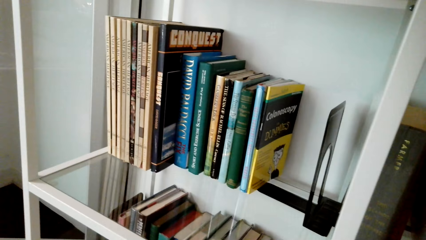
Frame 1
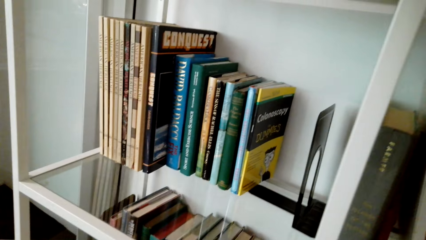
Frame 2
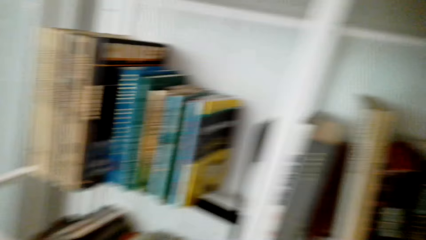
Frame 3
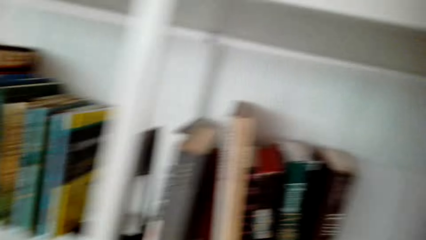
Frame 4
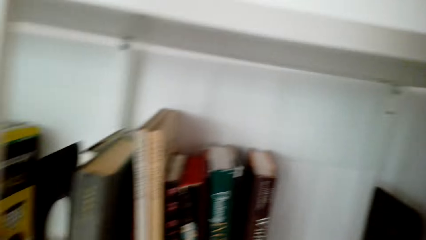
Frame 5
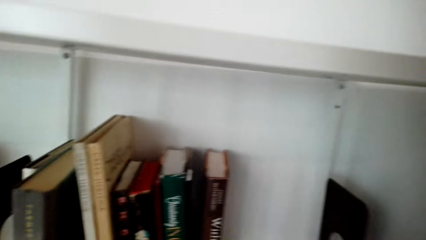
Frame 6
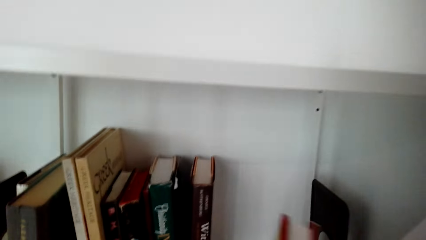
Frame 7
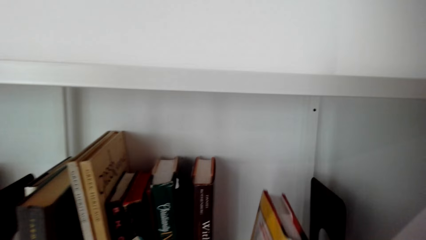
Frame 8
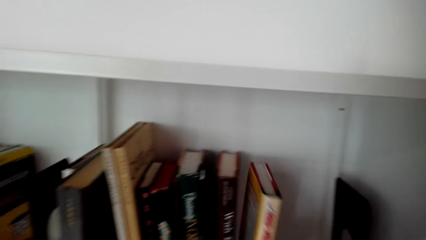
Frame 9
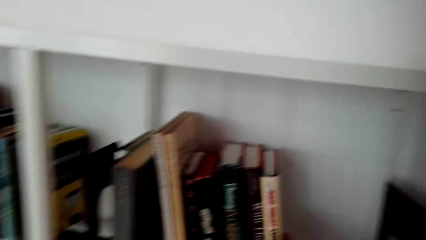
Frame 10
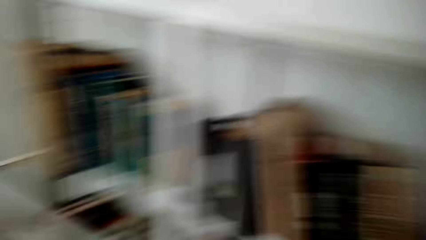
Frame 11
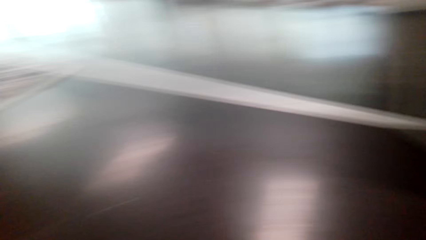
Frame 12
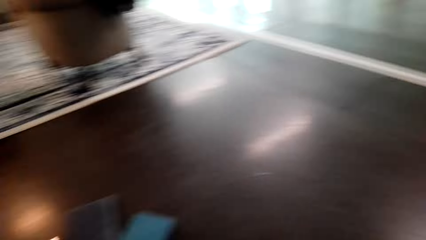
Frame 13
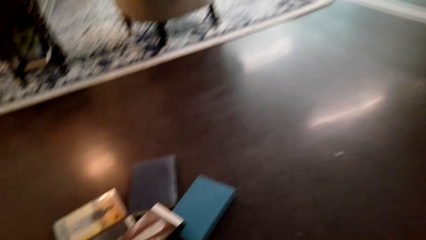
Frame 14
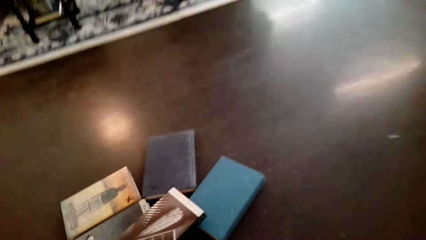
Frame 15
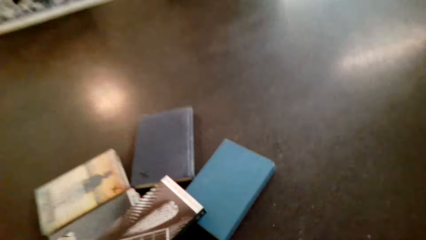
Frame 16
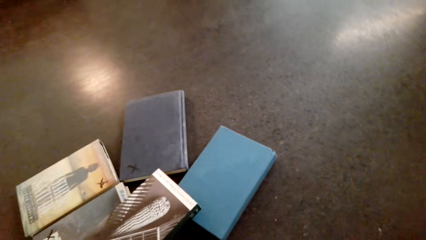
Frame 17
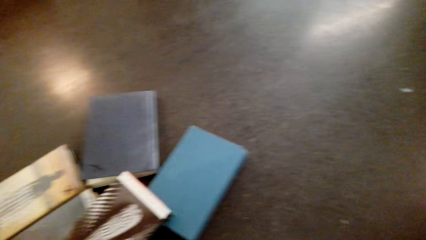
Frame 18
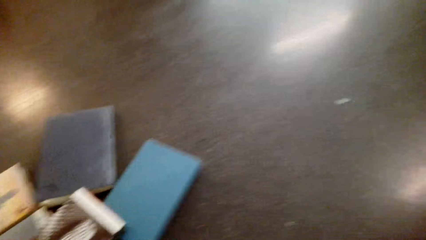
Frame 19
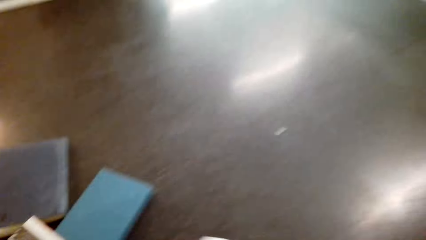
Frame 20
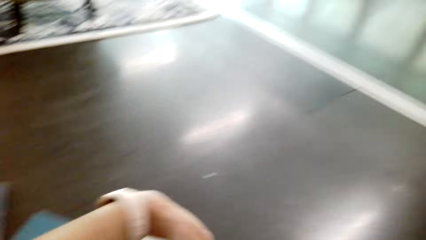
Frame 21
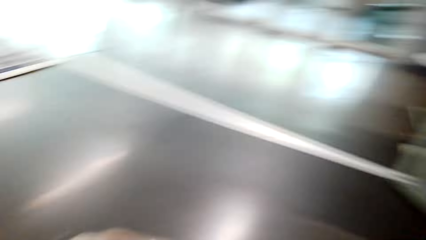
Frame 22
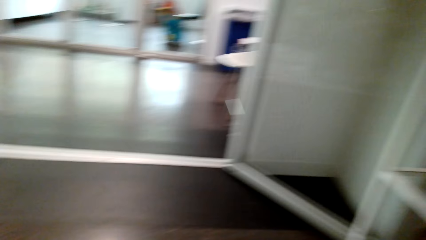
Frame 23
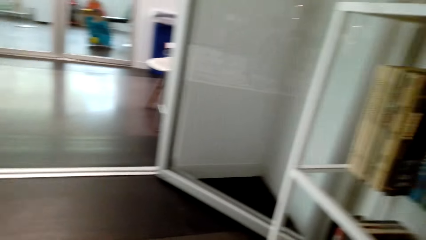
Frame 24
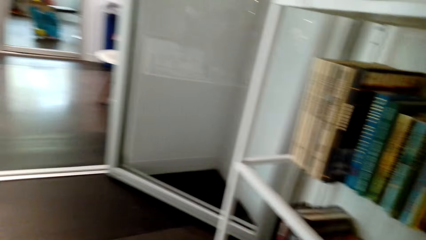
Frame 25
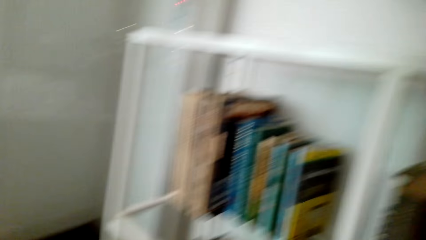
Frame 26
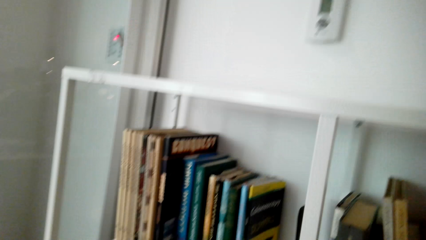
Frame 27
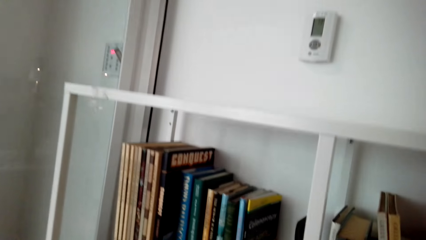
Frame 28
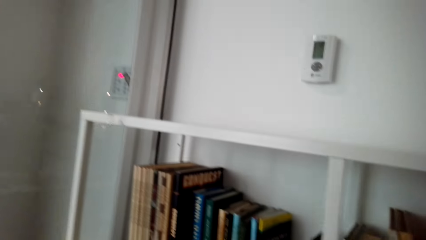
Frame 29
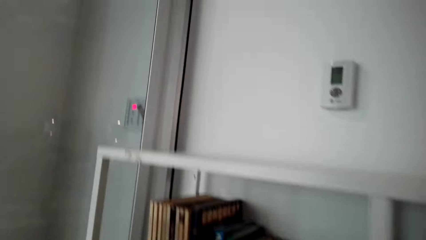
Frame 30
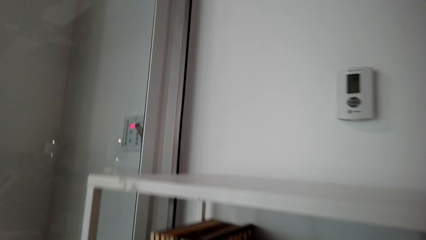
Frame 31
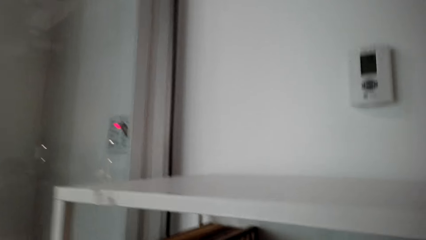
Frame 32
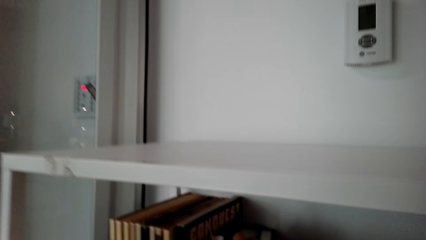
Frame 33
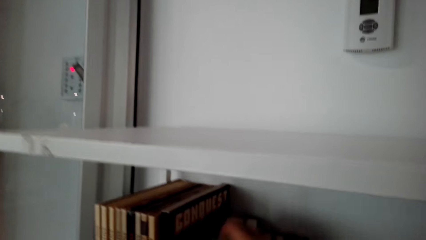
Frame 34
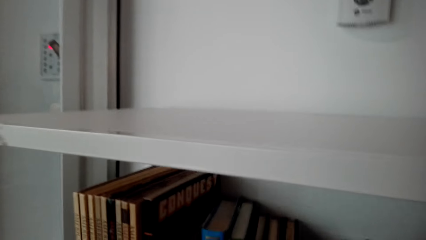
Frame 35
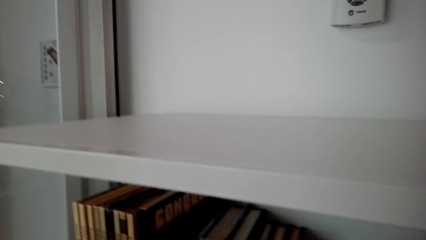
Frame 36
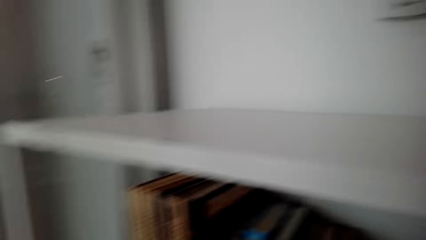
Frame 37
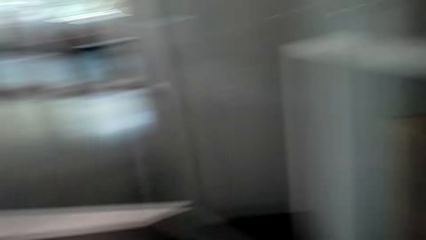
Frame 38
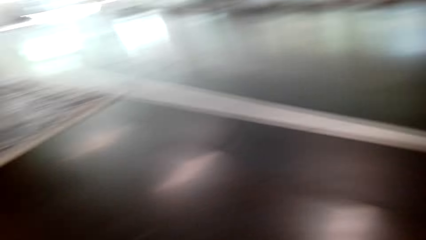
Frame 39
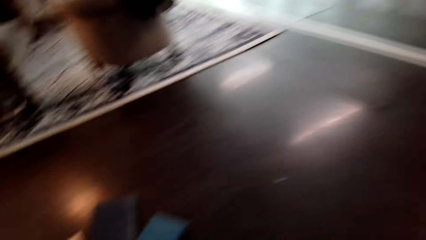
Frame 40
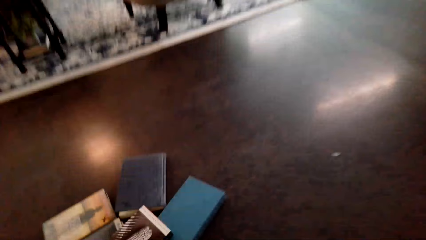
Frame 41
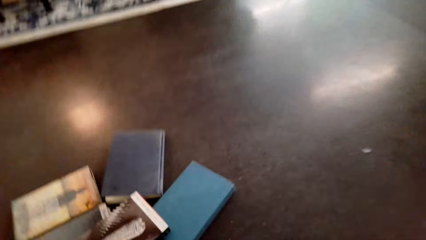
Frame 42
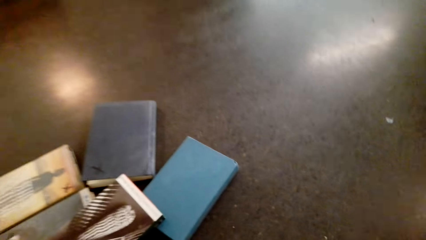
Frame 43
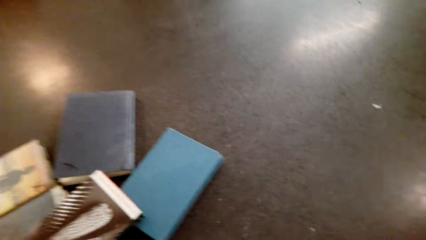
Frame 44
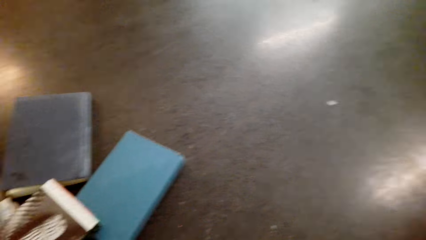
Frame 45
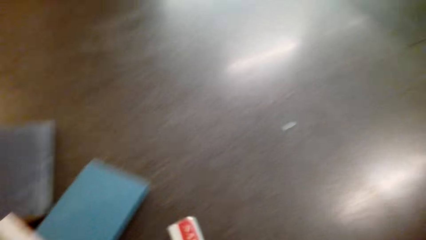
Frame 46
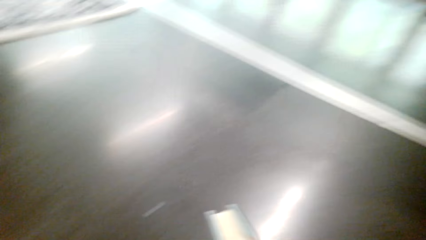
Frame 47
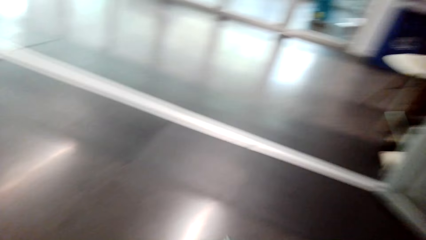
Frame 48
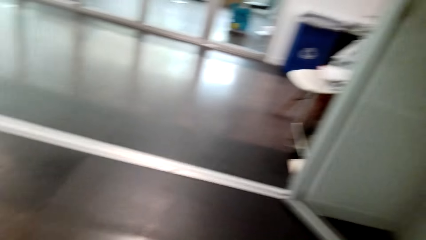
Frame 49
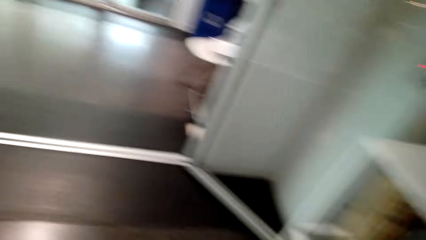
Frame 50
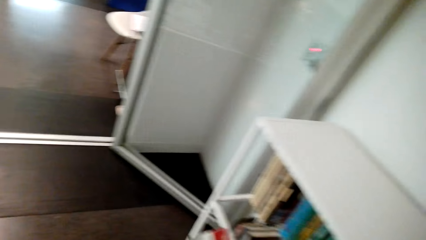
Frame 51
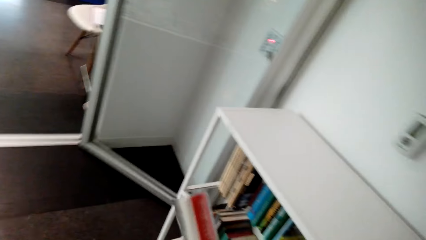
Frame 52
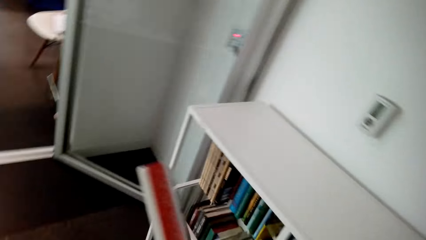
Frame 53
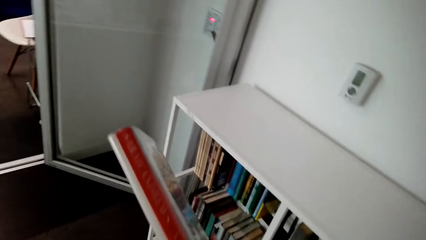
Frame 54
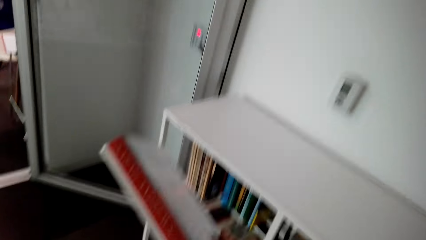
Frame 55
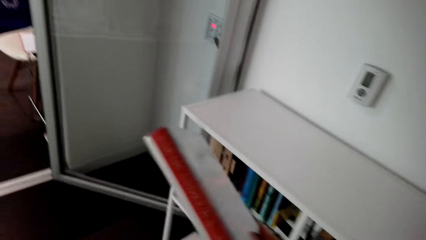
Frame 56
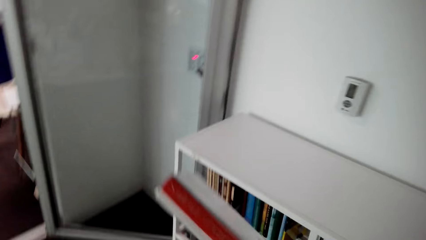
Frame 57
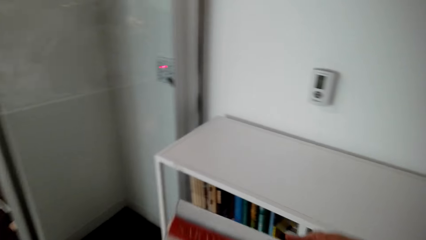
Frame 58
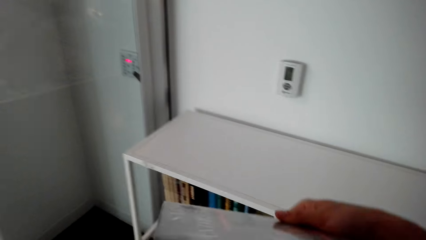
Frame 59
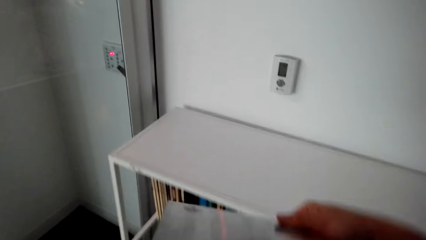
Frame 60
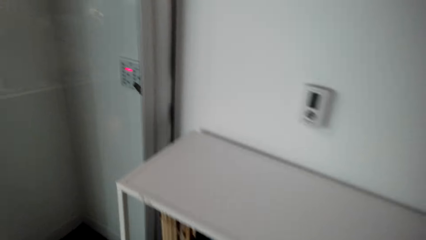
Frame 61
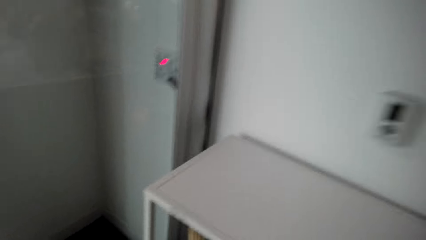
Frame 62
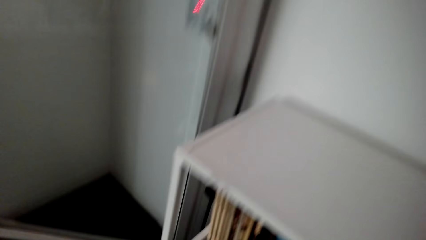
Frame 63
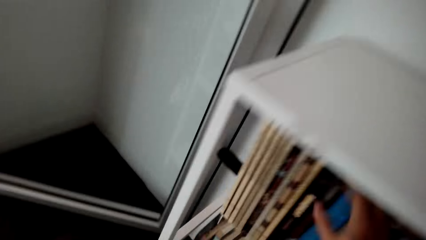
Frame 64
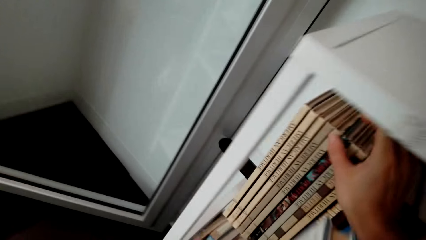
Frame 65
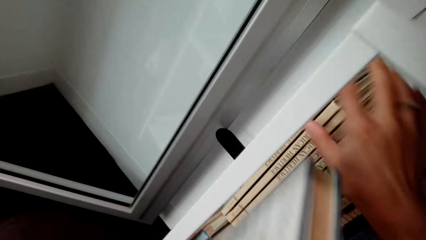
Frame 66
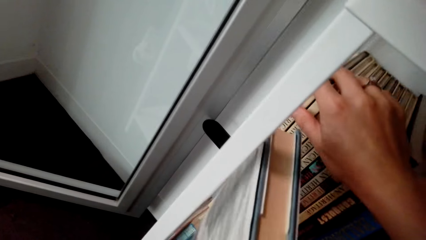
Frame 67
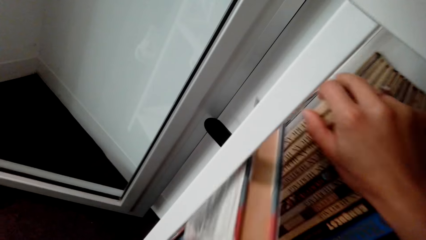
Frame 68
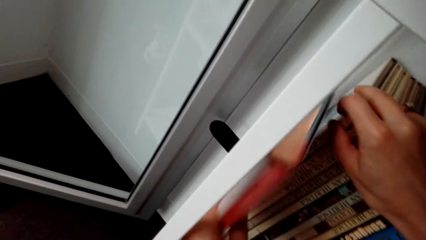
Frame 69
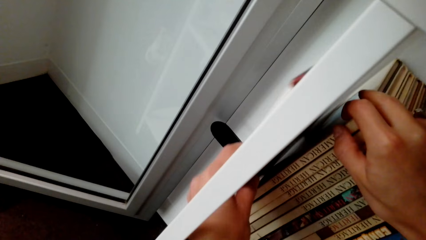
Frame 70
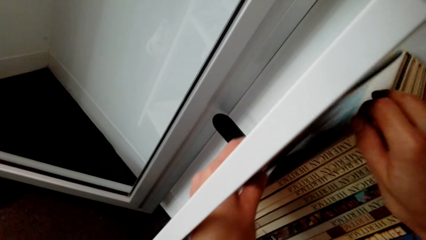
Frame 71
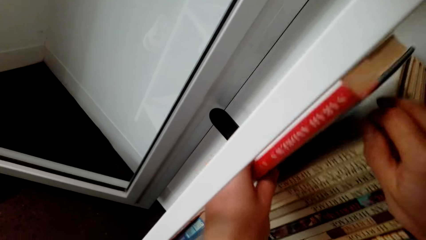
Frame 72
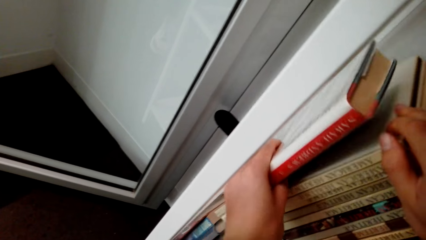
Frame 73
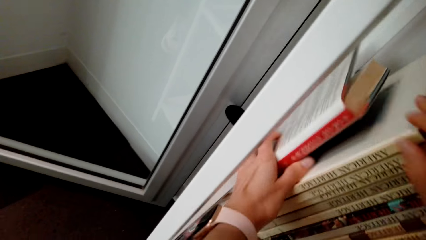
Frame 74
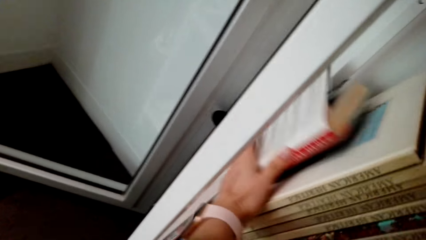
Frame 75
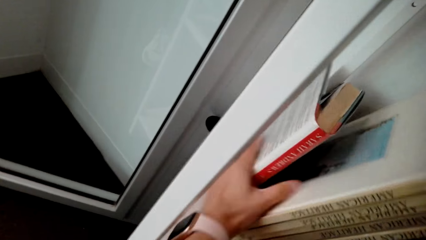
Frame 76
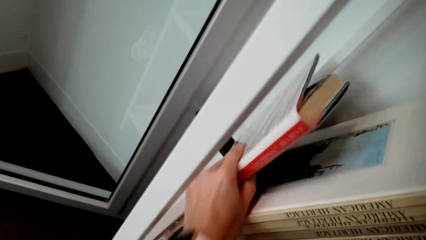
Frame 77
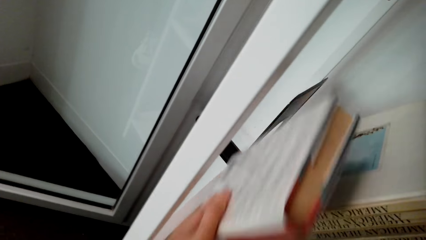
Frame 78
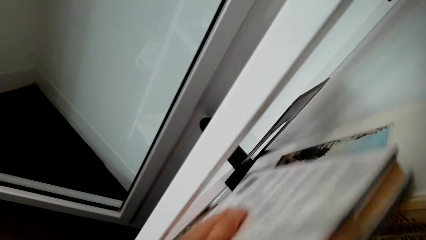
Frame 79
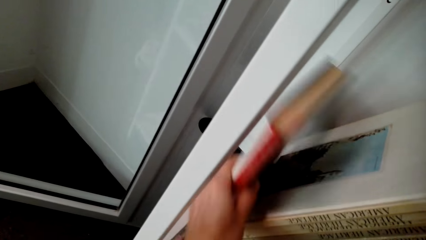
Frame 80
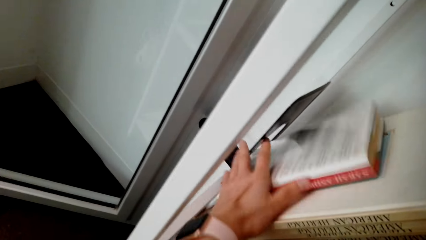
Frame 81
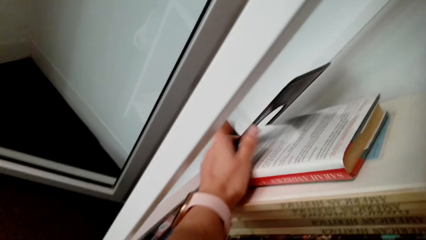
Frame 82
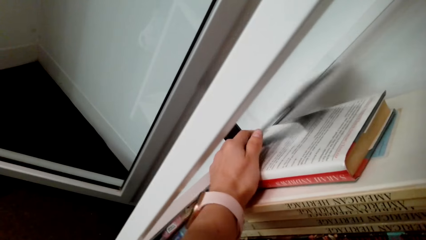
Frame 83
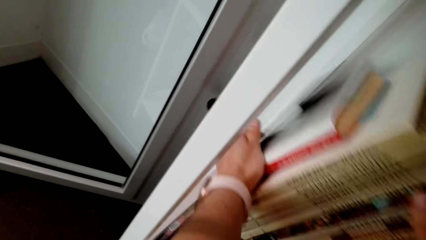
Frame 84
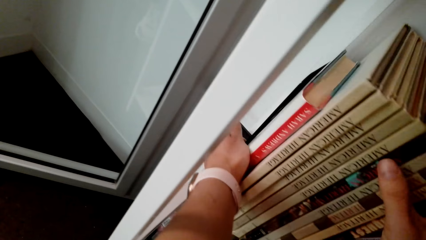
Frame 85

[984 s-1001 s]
The camera wearer puts the book on the shelf. They pick up the book. They put the book on the shelf.
